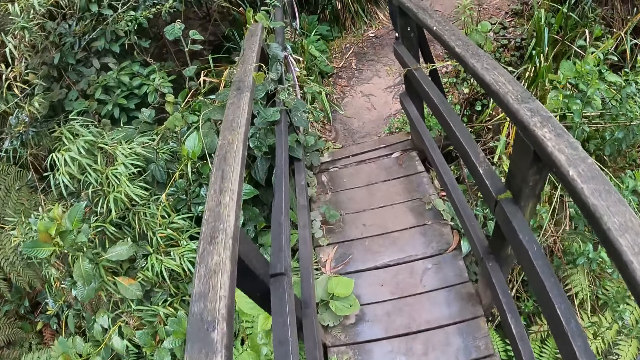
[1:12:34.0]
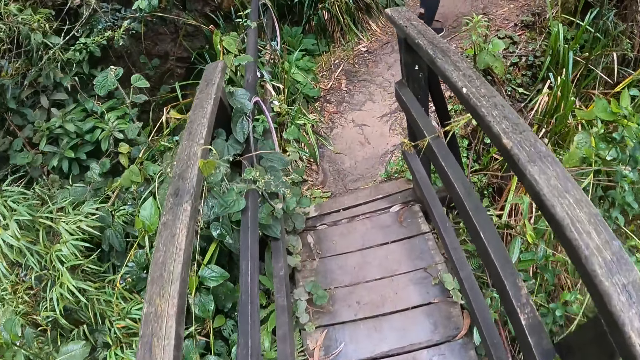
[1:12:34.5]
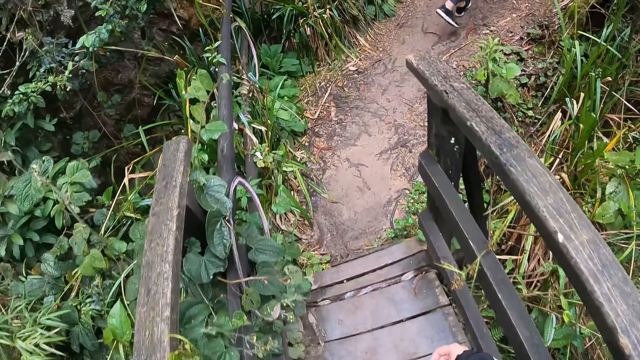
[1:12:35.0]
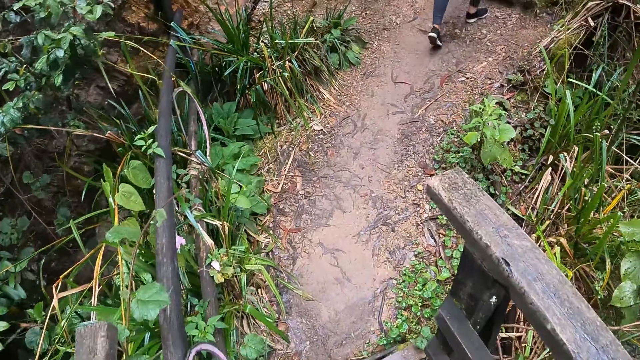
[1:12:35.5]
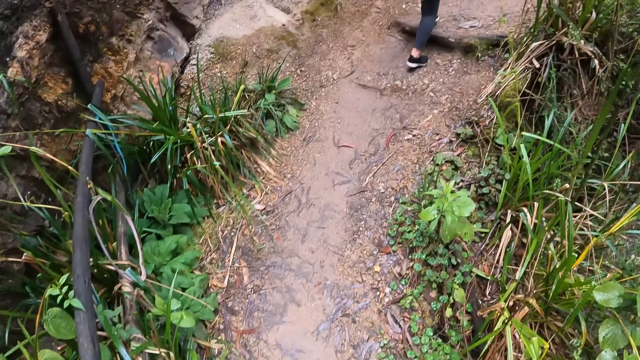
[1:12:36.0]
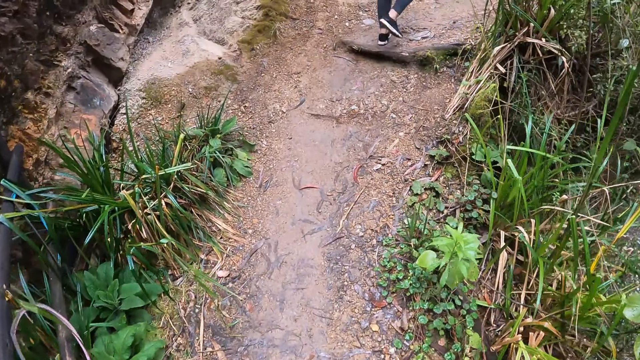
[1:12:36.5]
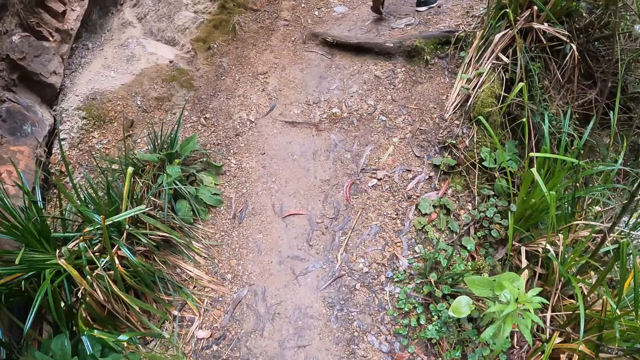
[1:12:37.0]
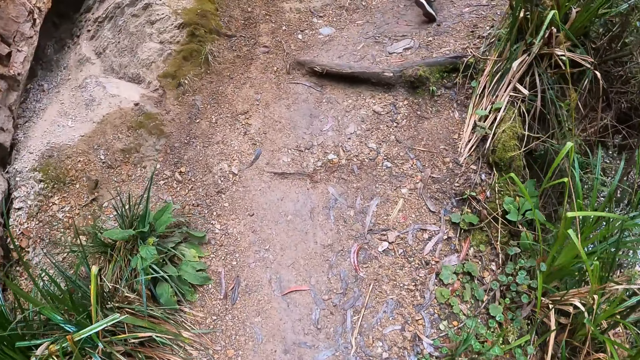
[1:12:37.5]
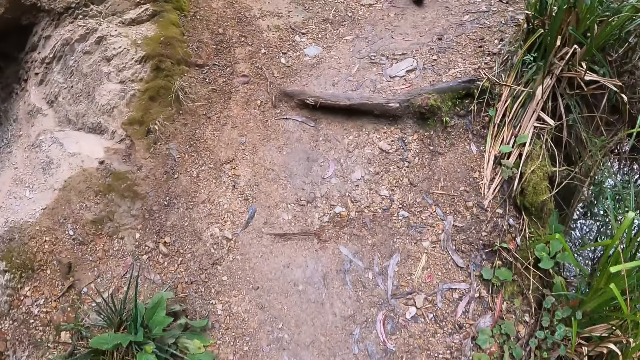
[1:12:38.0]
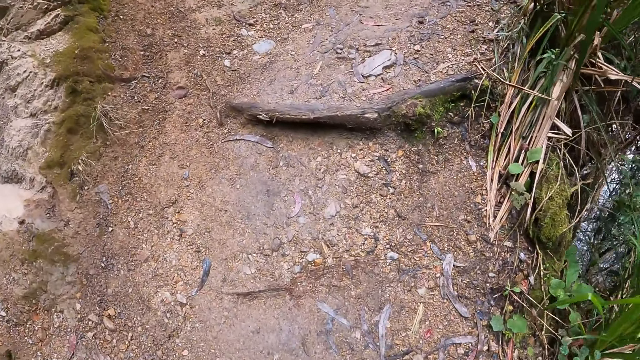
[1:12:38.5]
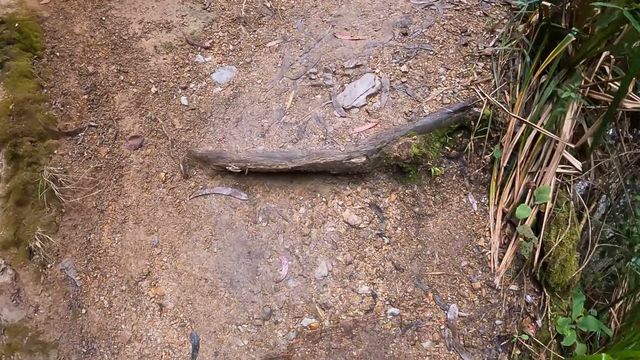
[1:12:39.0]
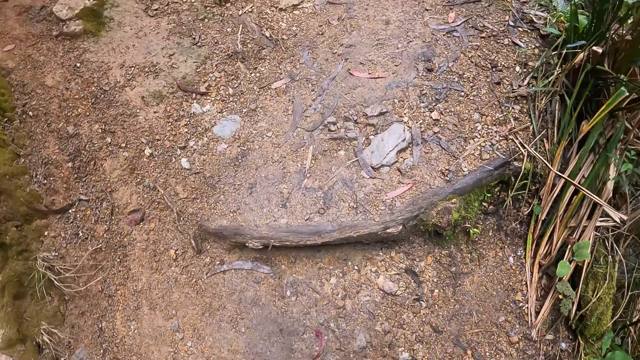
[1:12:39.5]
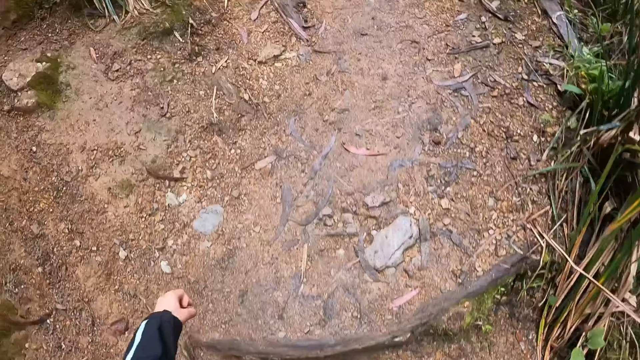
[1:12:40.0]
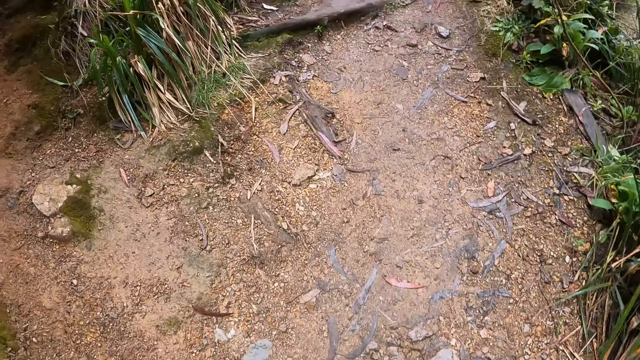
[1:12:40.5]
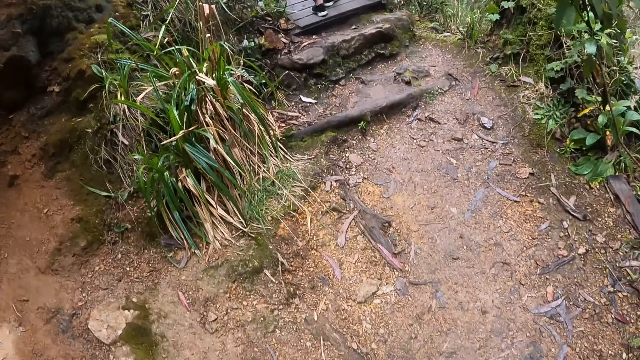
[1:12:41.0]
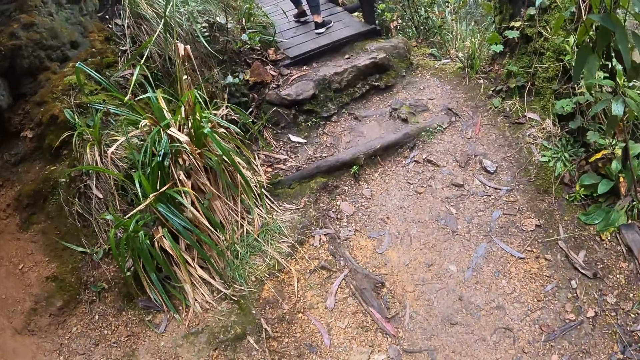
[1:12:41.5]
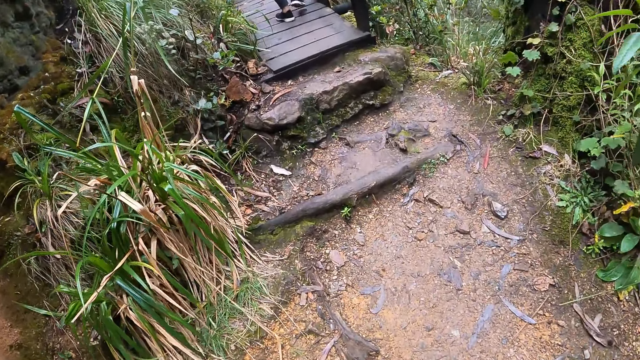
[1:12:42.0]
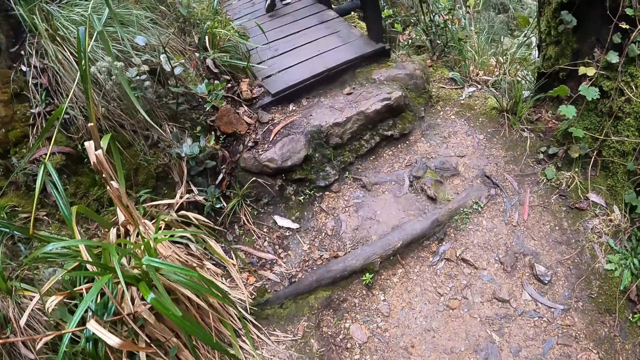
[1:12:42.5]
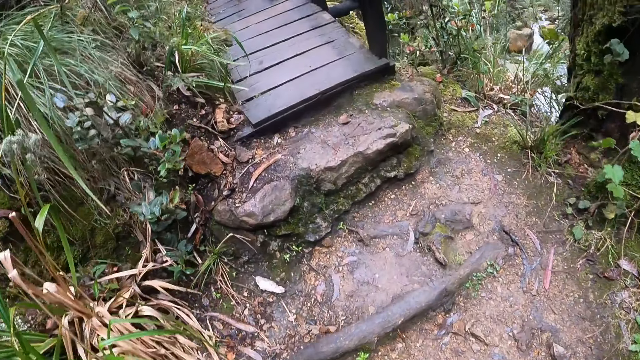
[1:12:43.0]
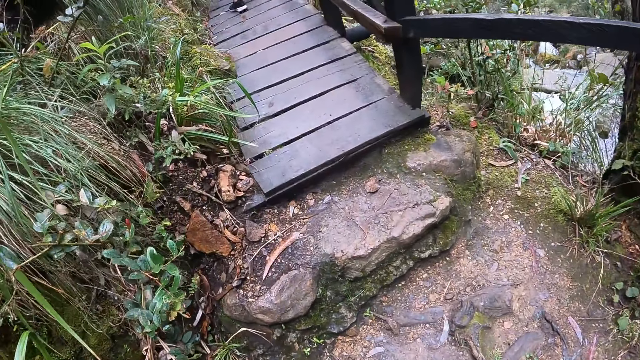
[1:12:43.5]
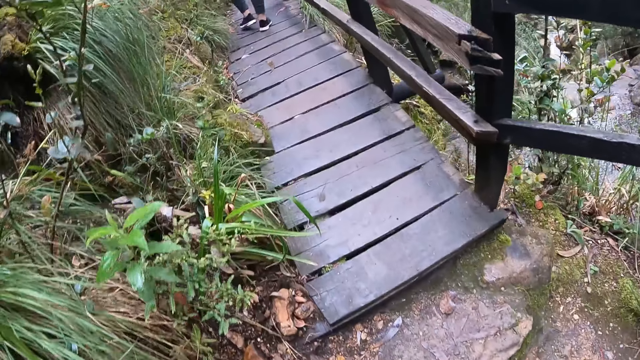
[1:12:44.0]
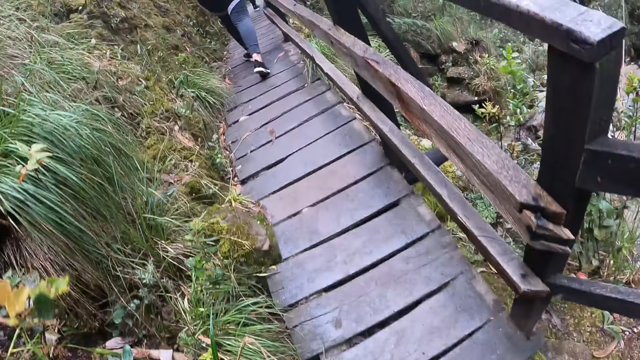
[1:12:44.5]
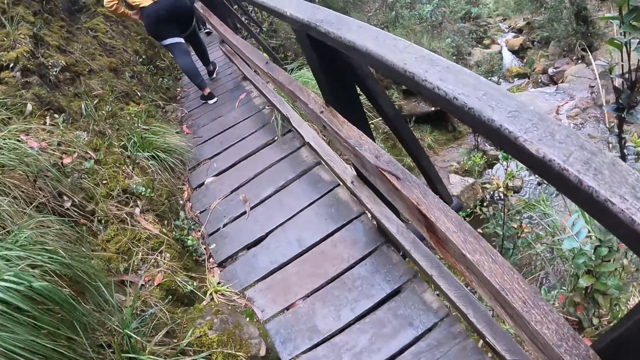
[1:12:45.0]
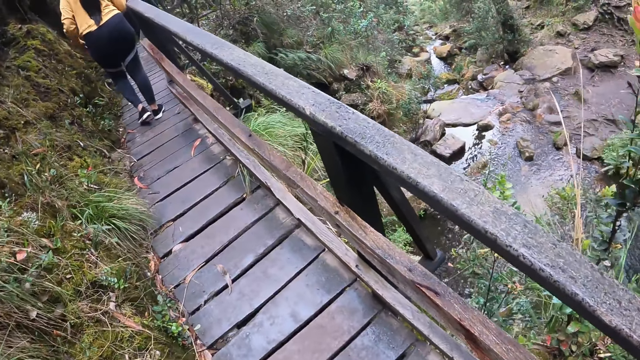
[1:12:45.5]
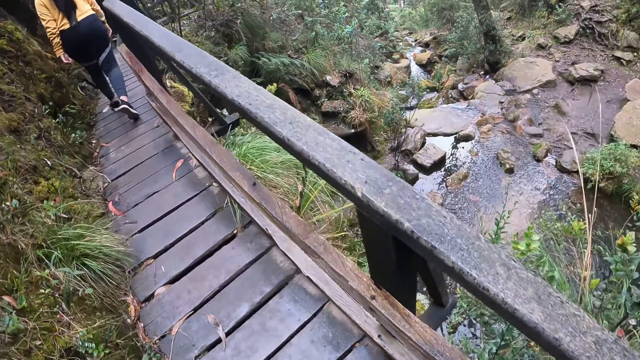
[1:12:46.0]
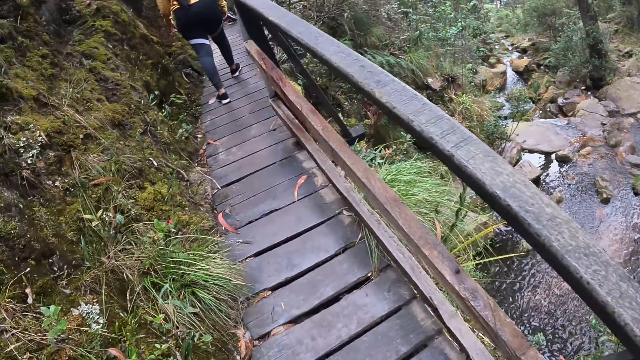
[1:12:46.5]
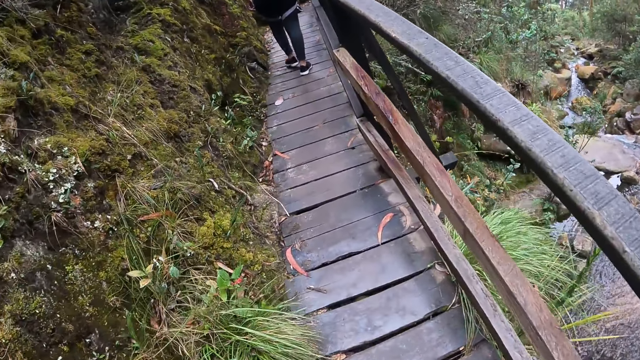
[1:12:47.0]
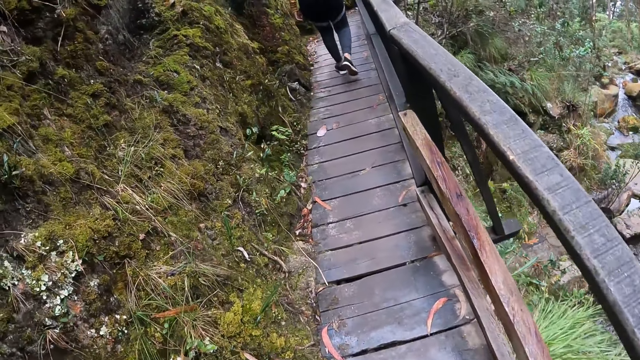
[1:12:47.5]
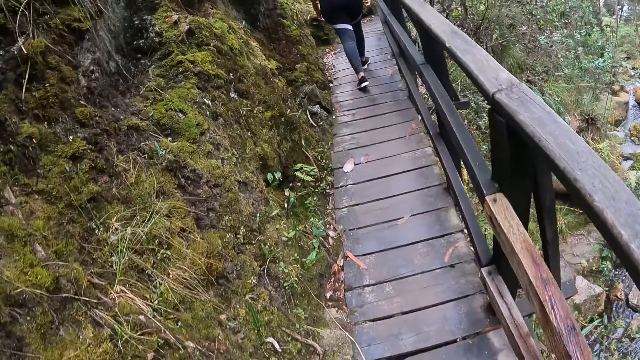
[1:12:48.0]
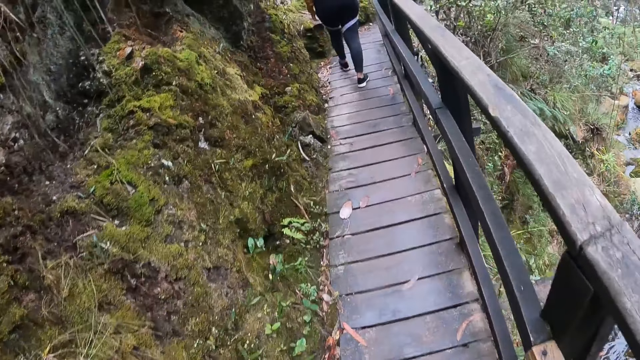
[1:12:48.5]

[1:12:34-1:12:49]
The camera wearer walks on the ground. They walk up a hill. They walk on a bridge.

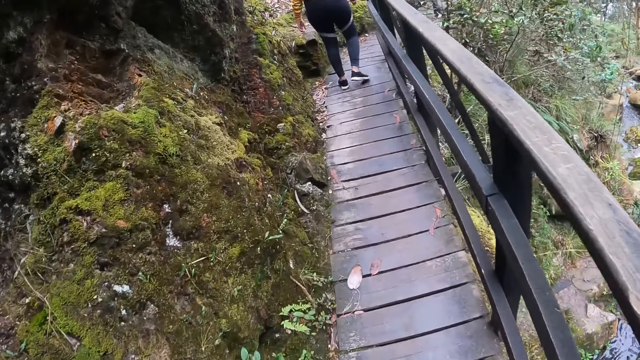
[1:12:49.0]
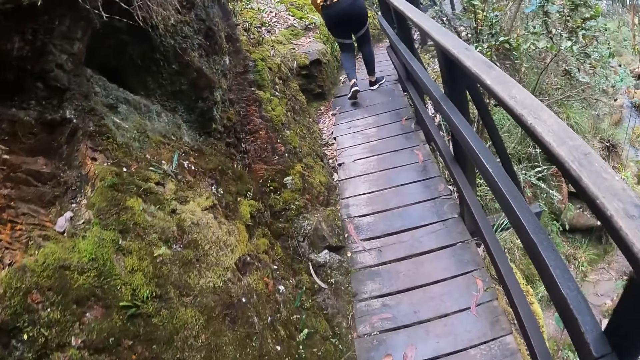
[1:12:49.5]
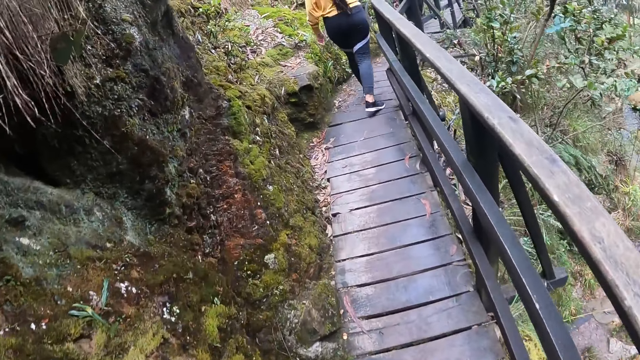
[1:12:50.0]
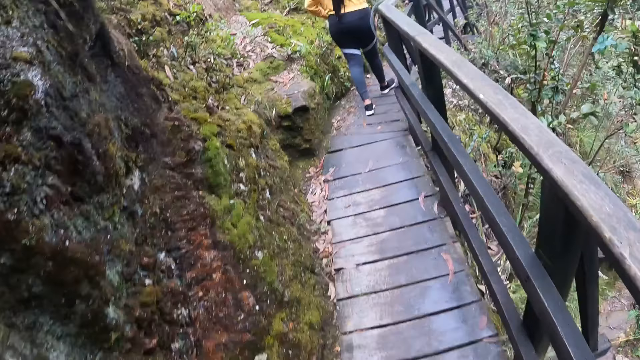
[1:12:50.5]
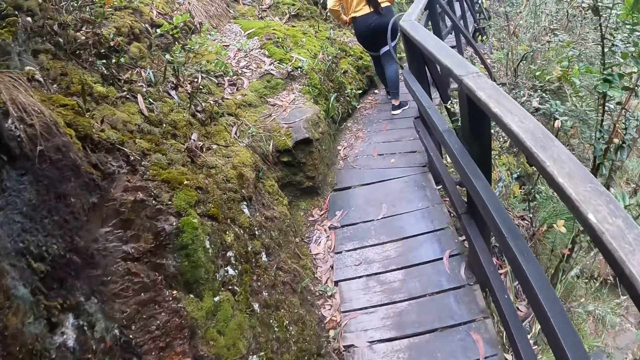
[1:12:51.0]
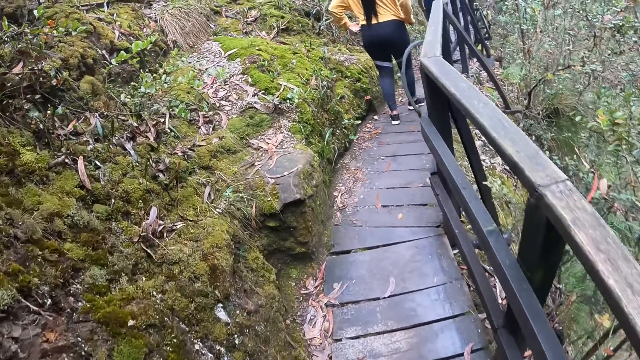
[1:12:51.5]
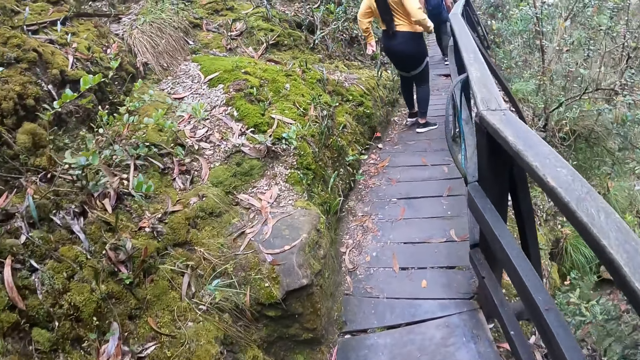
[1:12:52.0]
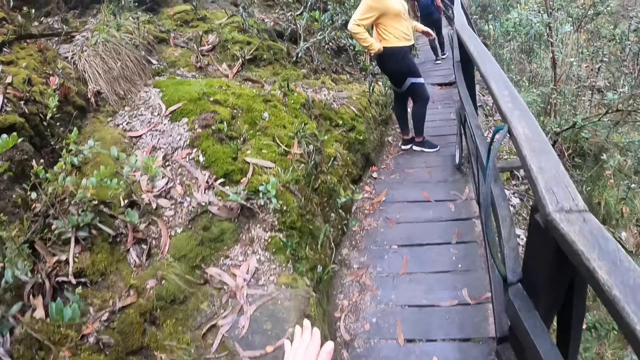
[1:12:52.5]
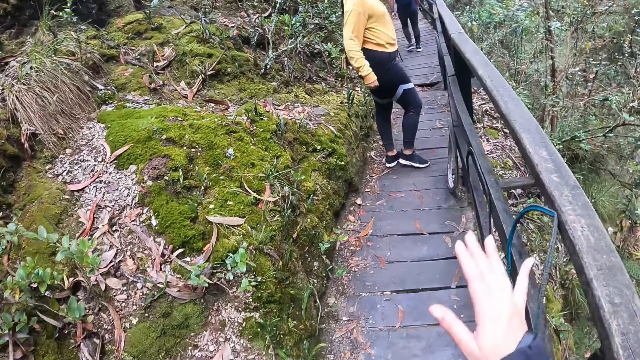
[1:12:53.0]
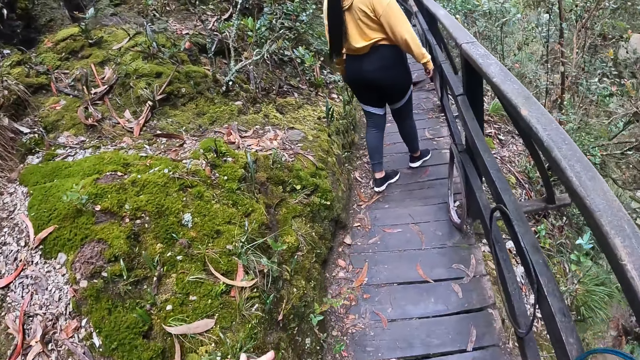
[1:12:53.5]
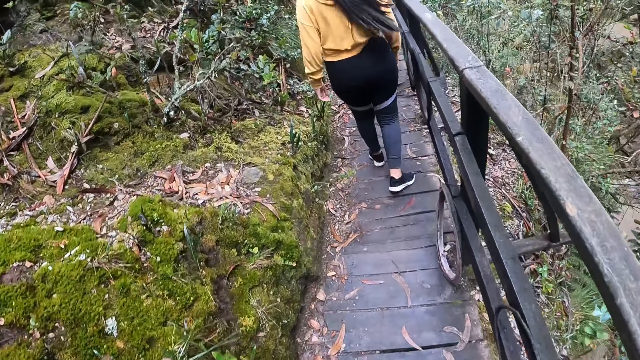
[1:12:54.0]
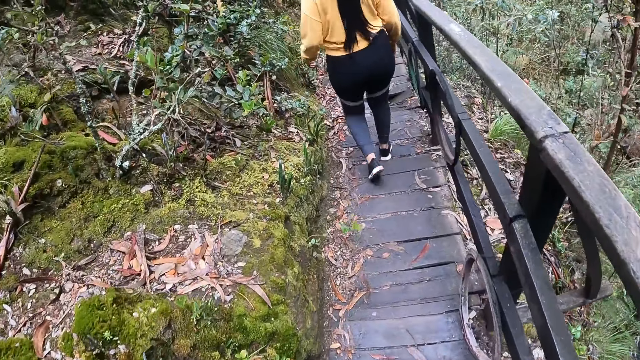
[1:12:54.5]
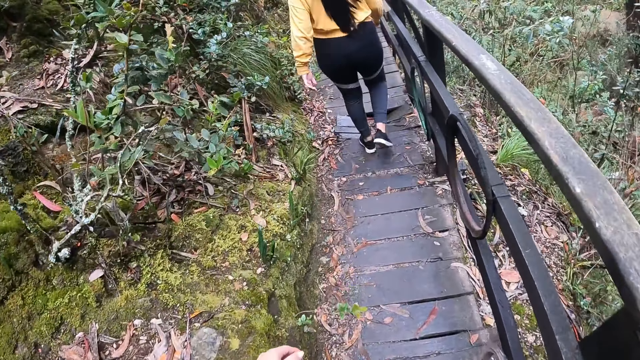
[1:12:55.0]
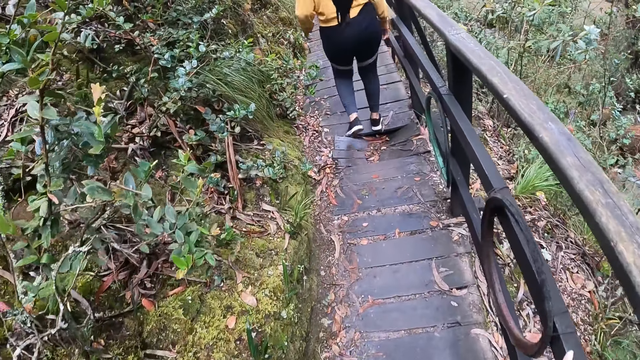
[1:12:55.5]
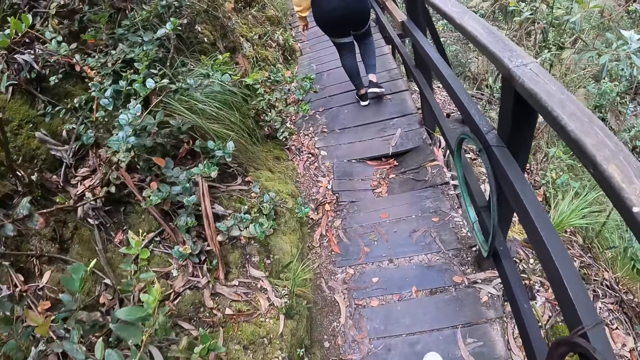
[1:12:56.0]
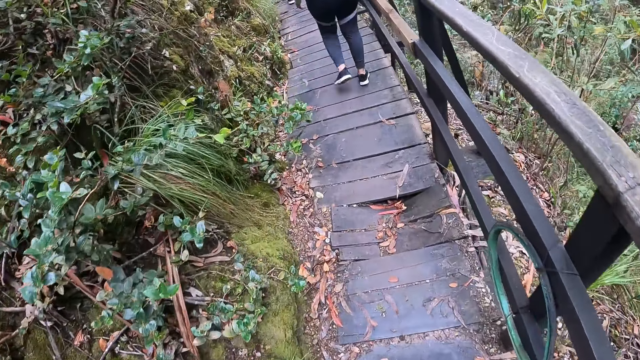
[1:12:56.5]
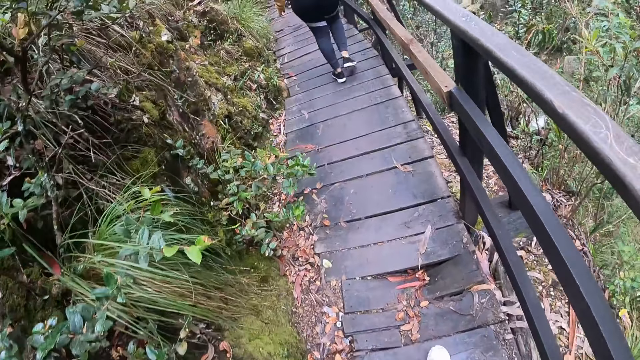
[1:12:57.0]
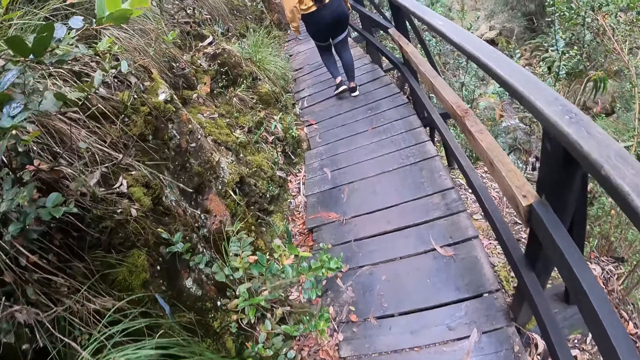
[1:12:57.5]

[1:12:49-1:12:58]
The camera wearer gesticulates with both hands.
